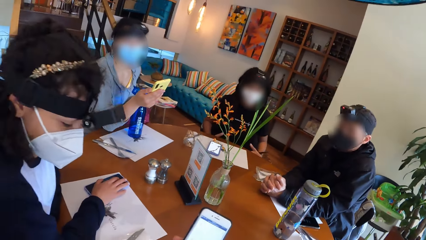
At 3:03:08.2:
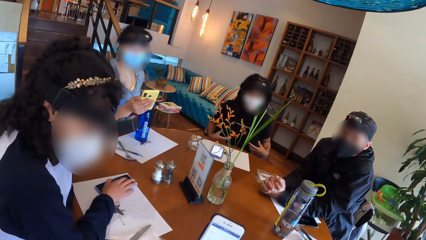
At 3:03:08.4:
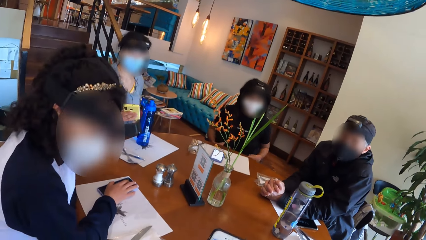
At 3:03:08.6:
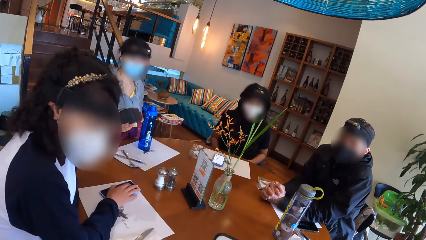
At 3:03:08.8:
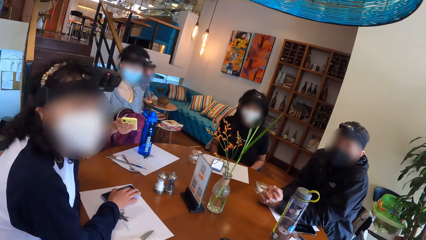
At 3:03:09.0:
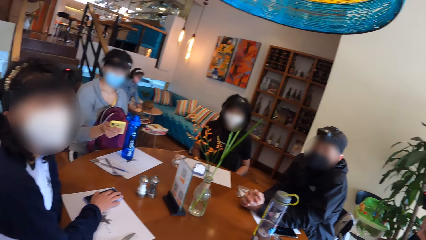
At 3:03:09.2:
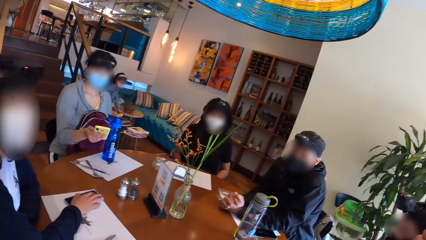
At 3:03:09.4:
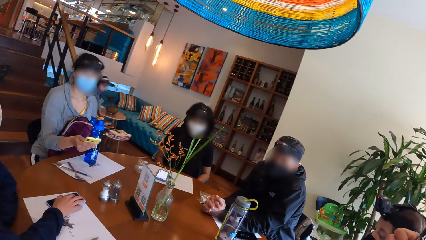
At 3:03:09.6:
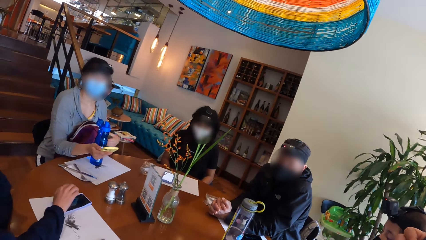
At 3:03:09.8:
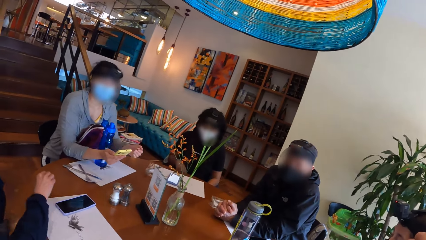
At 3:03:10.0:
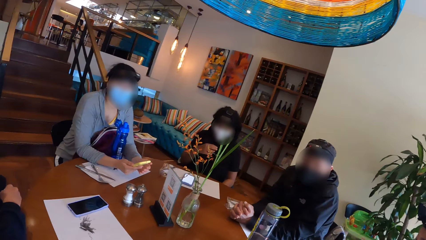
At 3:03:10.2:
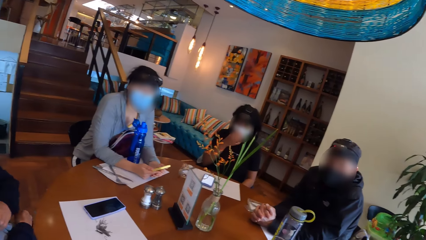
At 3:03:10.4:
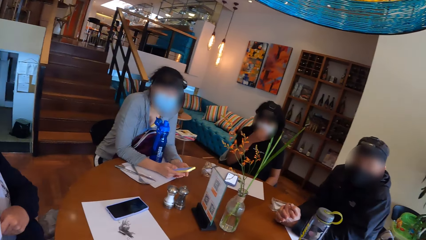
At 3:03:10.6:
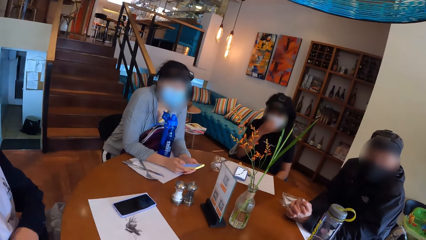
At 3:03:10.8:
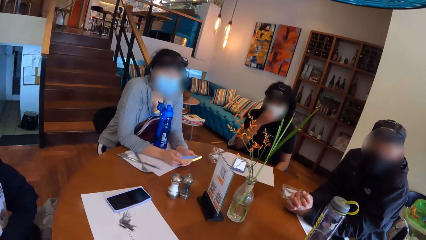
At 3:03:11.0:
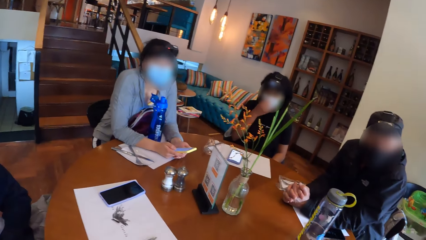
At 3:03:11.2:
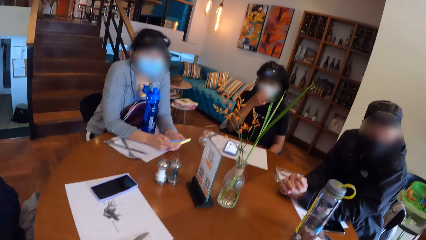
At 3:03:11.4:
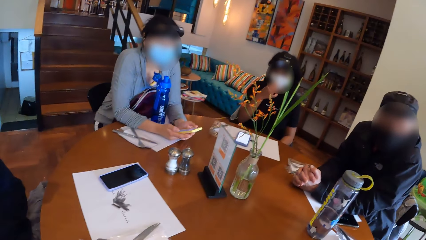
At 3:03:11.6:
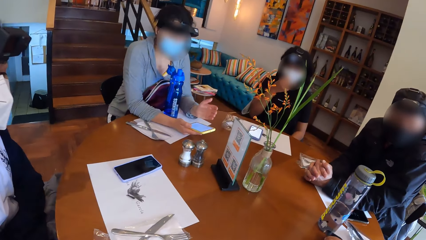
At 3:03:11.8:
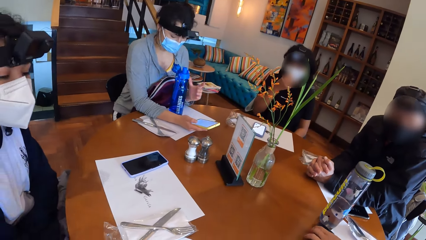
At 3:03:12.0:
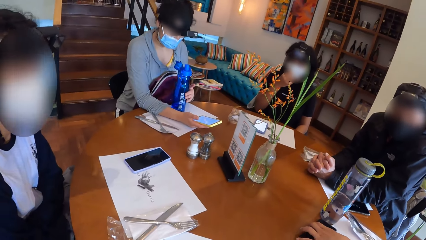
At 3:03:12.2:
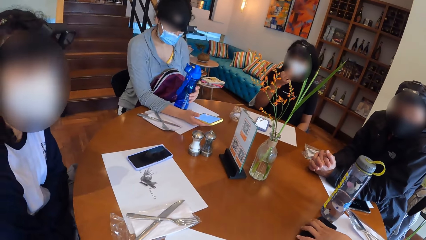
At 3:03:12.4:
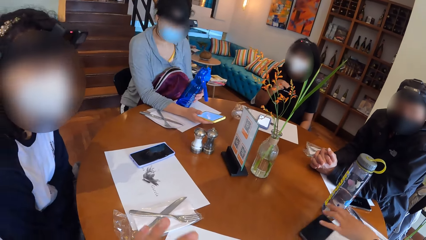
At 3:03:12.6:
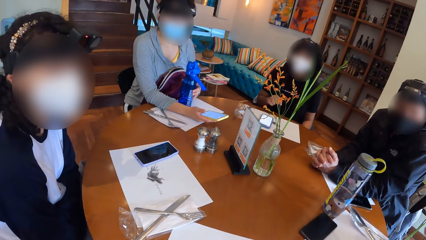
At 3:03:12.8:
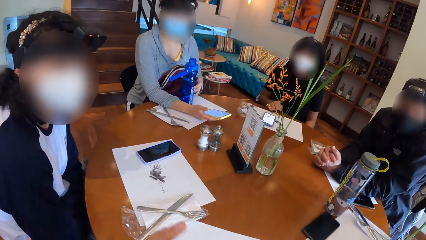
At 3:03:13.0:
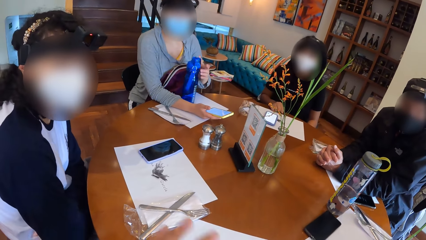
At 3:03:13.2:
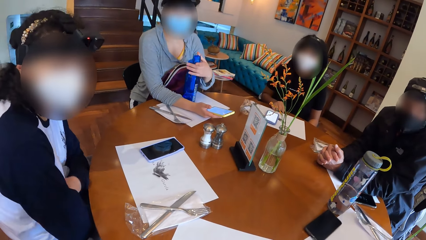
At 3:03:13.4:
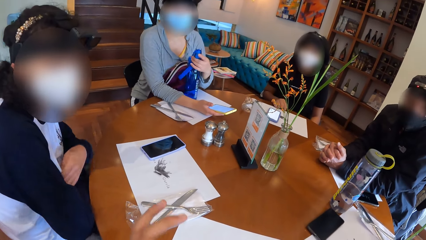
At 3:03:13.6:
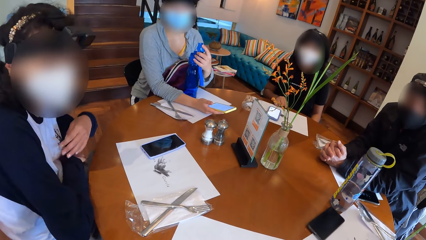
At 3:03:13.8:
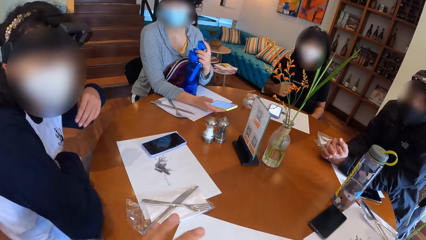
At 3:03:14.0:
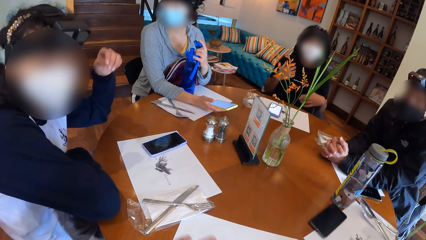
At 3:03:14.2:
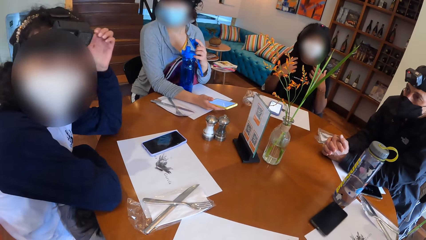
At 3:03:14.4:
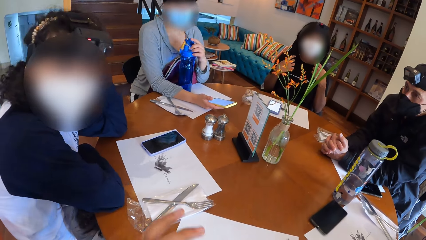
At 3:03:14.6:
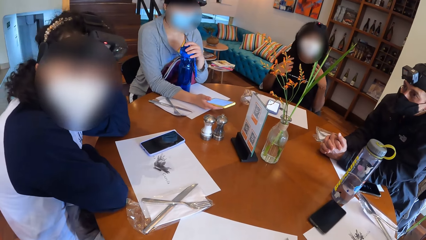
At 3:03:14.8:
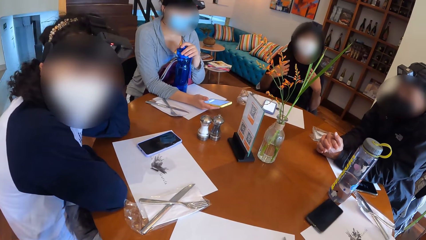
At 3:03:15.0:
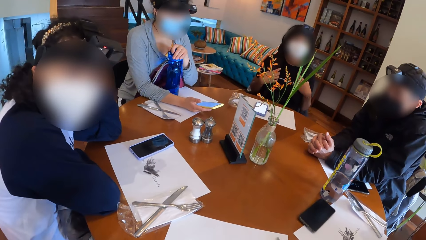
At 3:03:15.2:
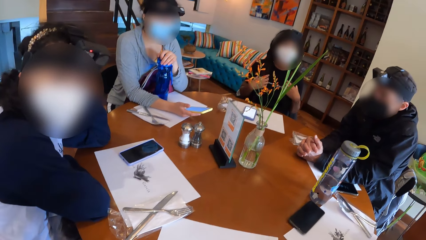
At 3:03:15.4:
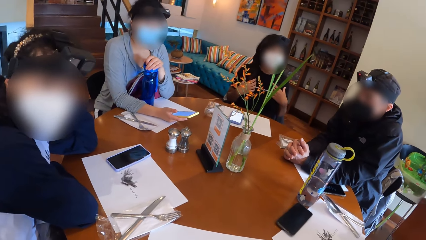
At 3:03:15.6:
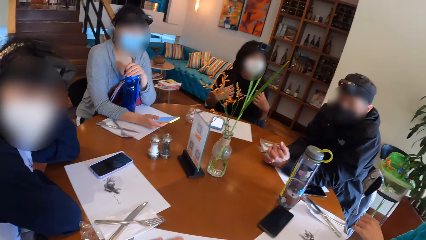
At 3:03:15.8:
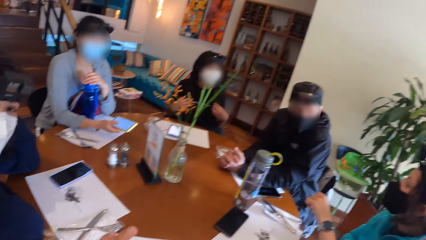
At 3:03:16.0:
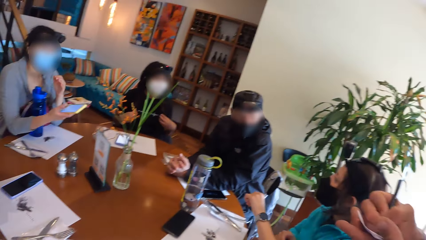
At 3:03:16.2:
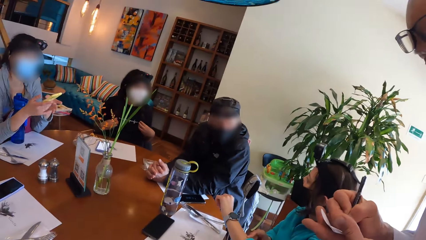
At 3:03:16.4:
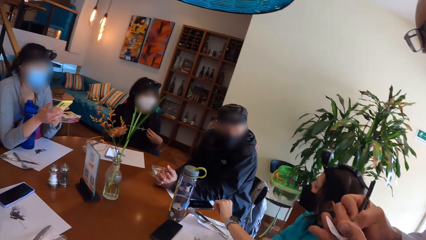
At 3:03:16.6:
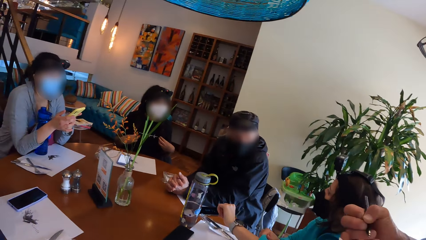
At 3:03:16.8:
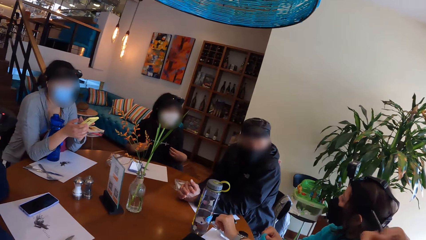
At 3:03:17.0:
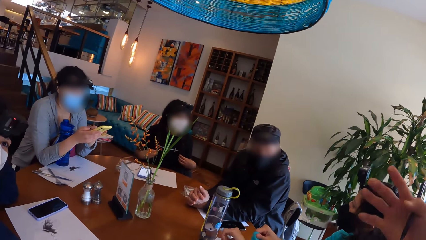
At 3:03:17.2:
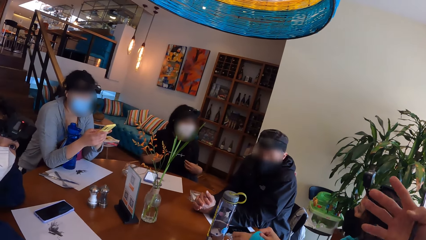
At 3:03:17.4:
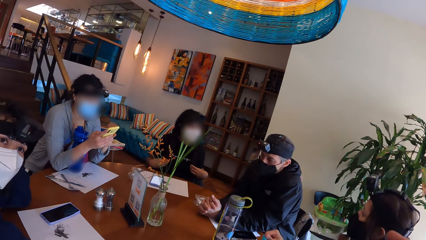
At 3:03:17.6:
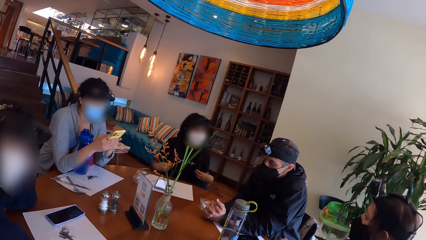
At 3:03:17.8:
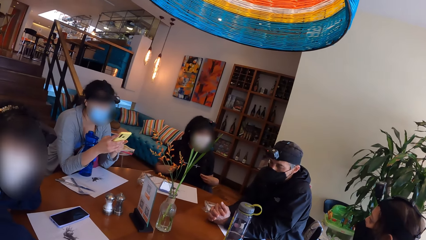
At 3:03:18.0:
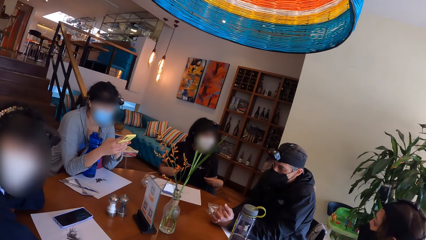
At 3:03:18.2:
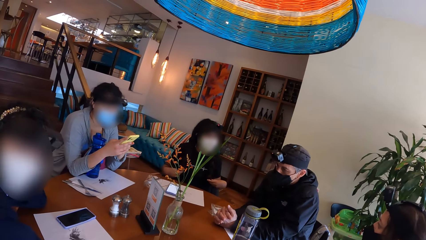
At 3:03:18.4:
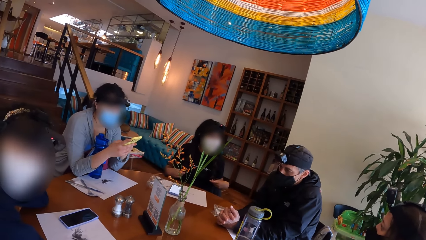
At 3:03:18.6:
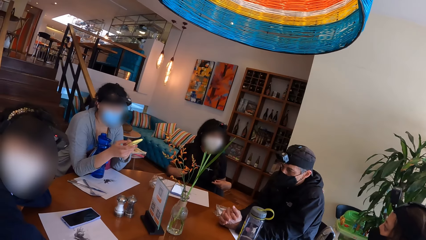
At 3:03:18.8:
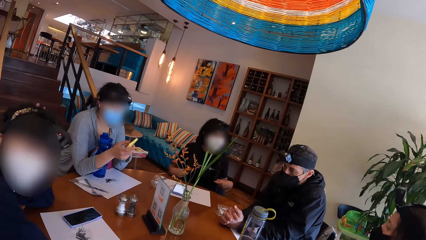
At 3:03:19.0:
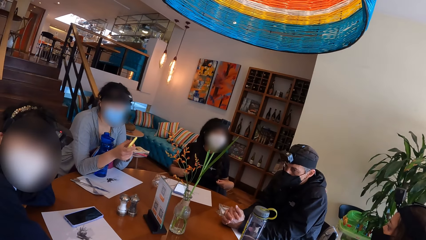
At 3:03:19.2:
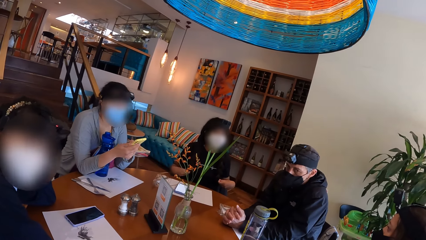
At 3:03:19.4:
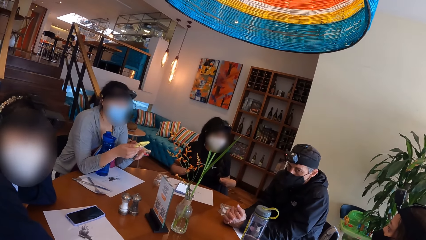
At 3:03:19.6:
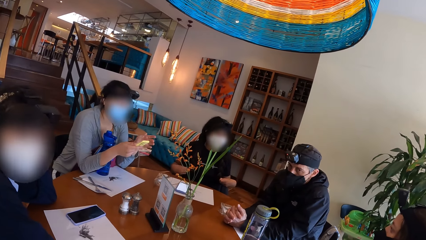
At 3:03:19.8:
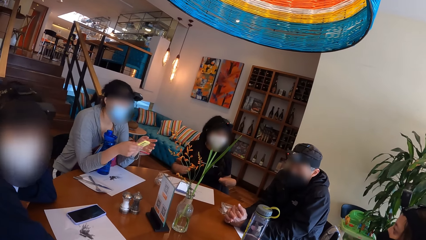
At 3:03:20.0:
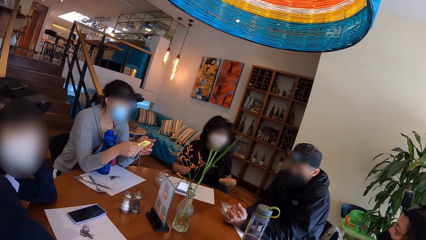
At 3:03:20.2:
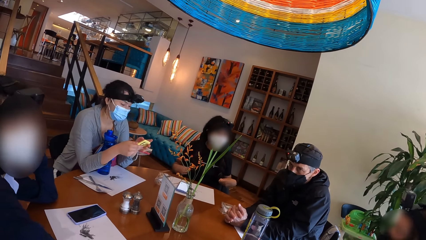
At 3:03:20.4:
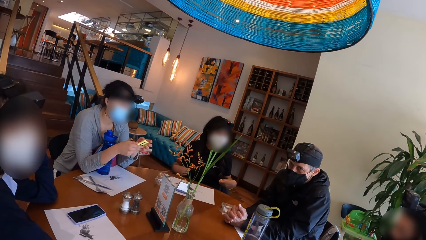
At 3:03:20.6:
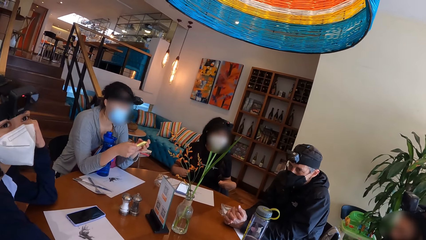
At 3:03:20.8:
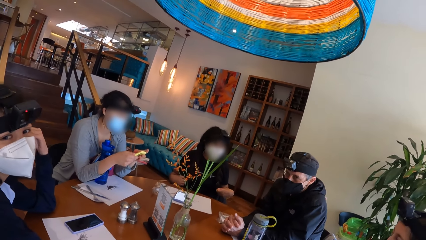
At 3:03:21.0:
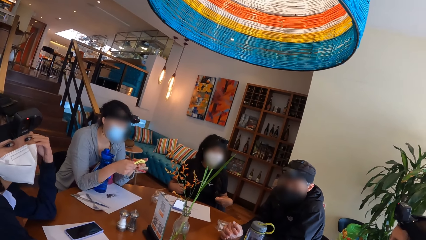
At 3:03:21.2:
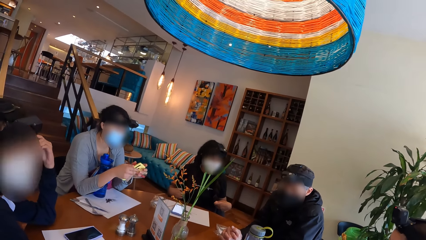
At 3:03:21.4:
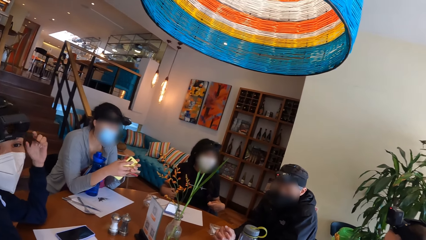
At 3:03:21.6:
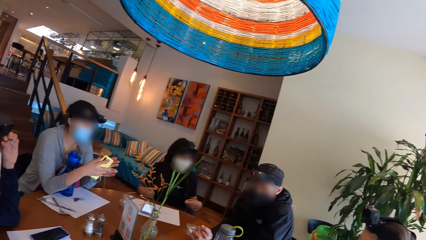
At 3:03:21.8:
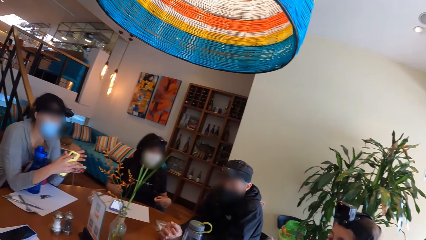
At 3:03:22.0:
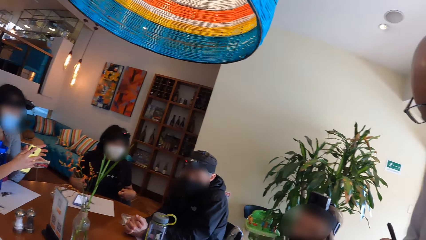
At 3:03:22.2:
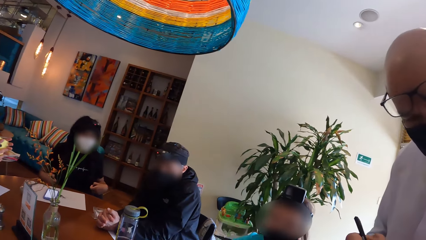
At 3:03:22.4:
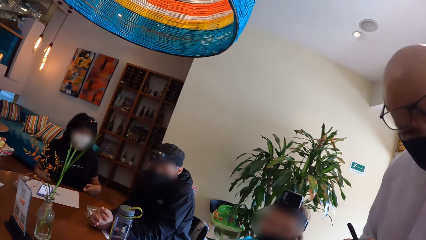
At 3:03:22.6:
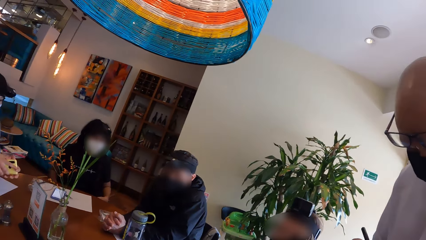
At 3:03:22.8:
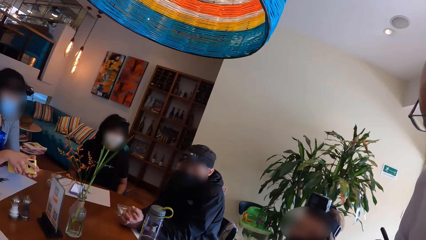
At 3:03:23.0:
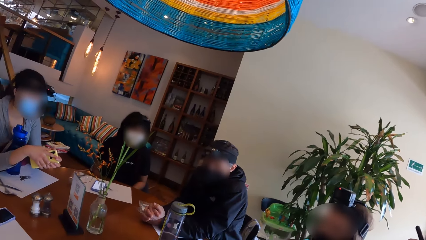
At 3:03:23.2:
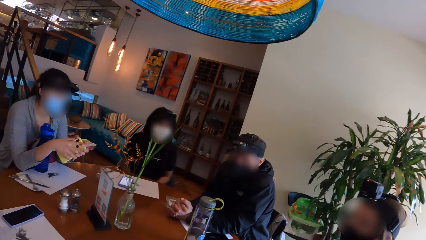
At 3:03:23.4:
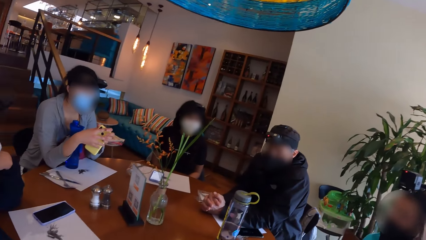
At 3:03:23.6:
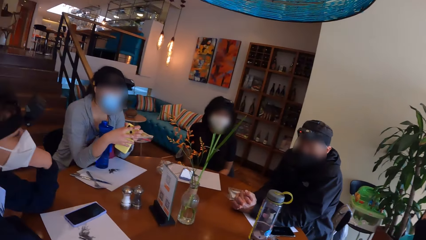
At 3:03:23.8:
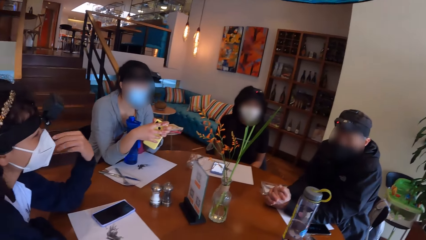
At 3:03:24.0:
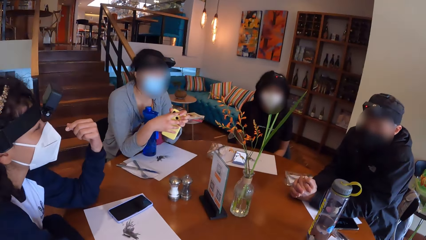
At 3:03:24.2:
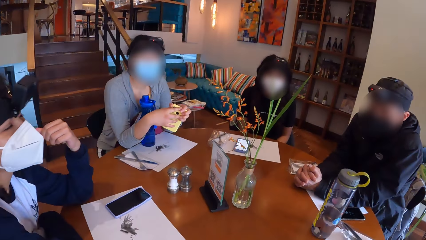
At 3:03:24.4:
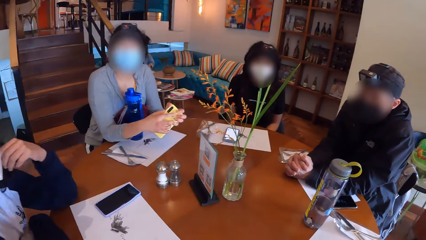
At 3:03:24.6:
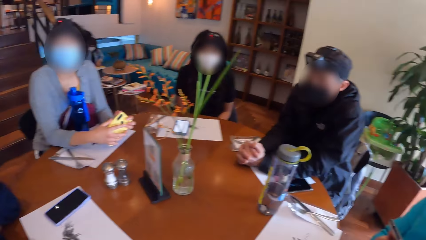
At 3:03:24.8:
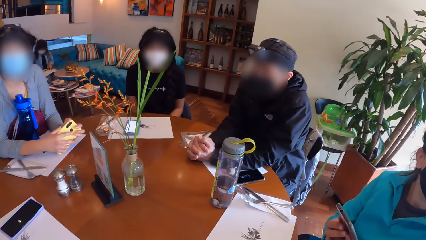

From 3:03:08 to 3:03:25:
The camera wearer looks around. The woman adjusts the bottle on the table with her left hand. The camera wearer raises a hand repeatedly. They look around.
